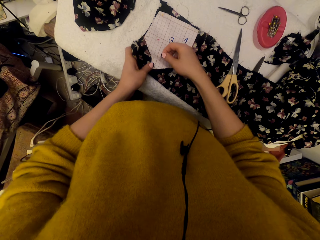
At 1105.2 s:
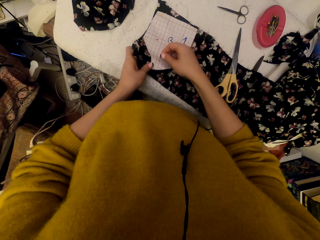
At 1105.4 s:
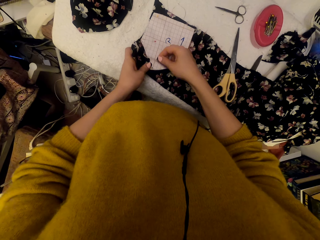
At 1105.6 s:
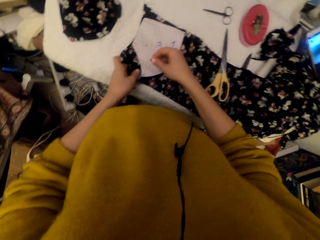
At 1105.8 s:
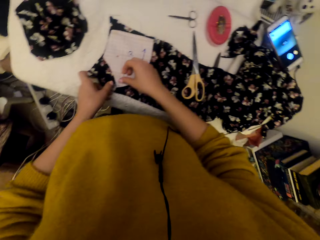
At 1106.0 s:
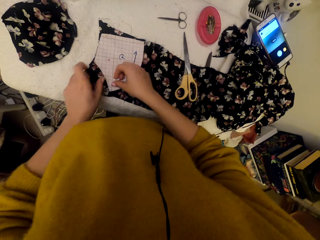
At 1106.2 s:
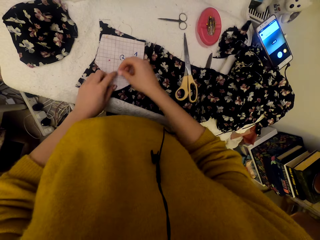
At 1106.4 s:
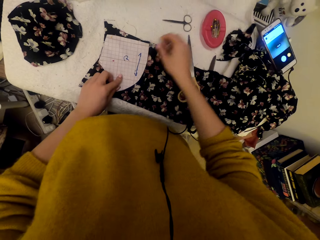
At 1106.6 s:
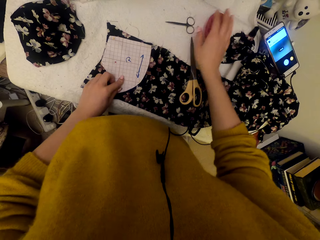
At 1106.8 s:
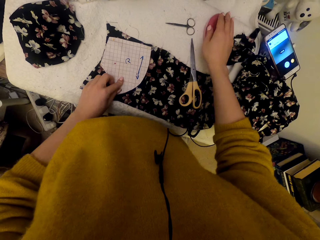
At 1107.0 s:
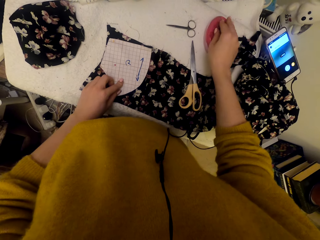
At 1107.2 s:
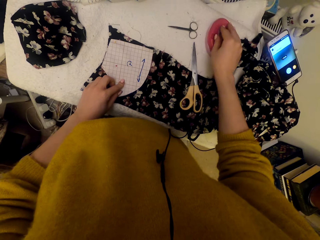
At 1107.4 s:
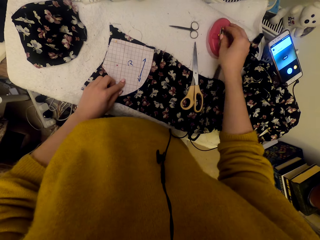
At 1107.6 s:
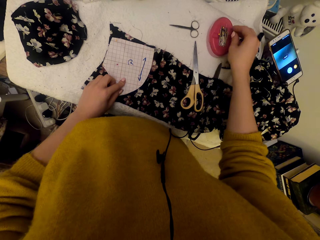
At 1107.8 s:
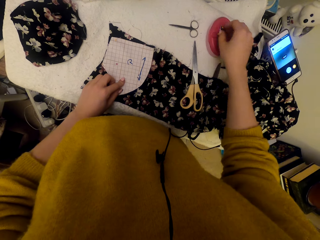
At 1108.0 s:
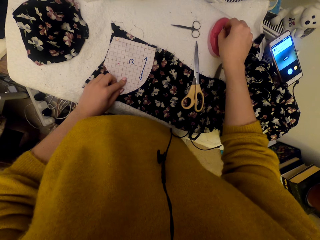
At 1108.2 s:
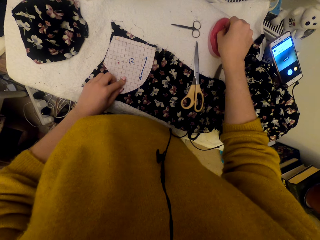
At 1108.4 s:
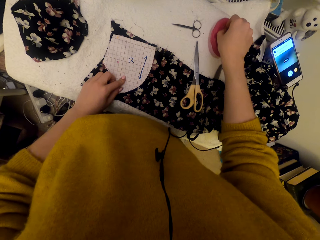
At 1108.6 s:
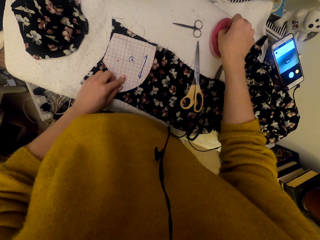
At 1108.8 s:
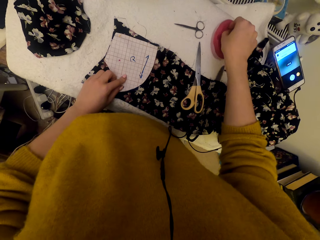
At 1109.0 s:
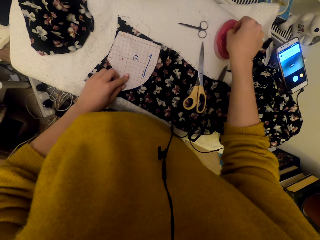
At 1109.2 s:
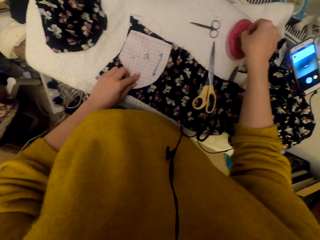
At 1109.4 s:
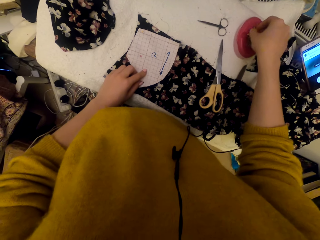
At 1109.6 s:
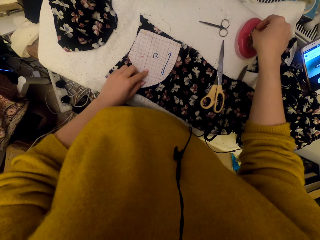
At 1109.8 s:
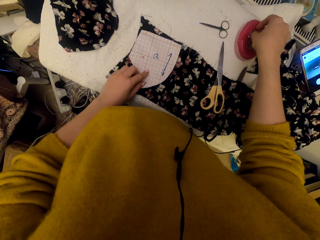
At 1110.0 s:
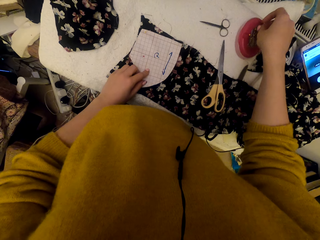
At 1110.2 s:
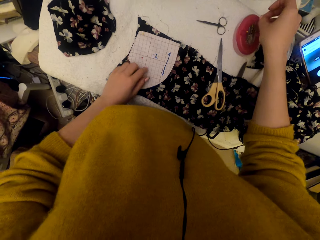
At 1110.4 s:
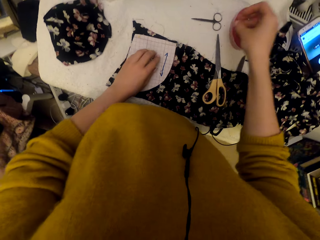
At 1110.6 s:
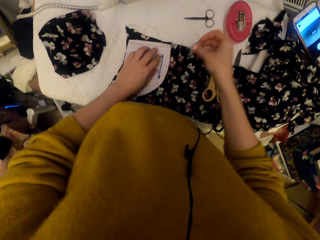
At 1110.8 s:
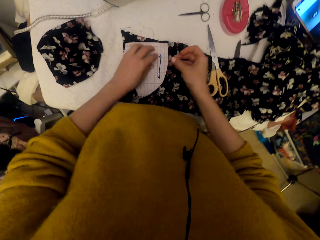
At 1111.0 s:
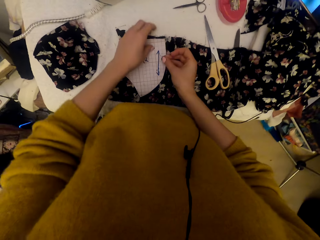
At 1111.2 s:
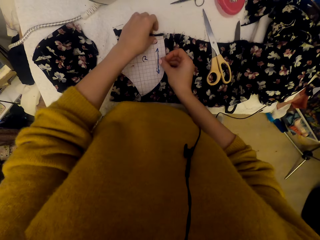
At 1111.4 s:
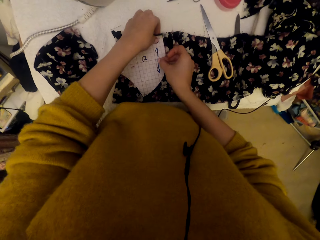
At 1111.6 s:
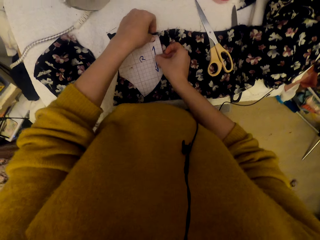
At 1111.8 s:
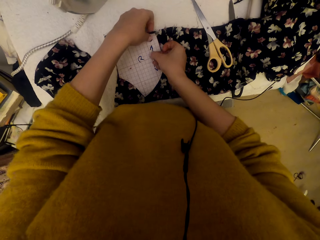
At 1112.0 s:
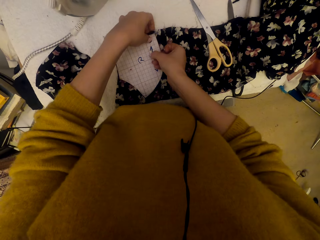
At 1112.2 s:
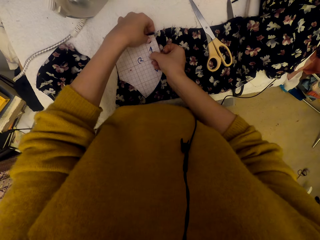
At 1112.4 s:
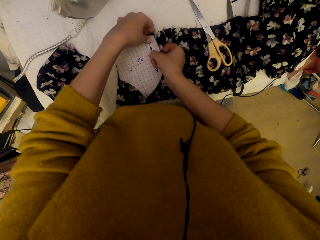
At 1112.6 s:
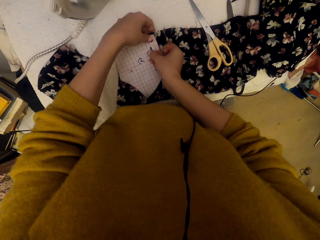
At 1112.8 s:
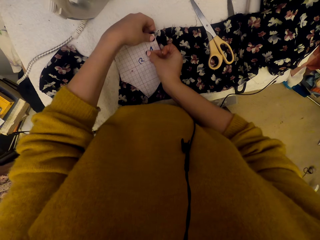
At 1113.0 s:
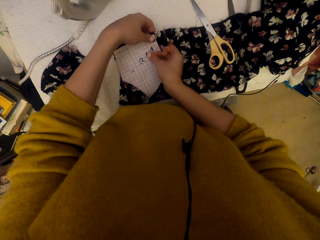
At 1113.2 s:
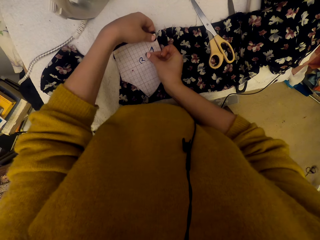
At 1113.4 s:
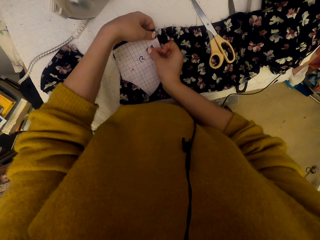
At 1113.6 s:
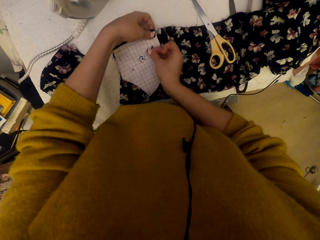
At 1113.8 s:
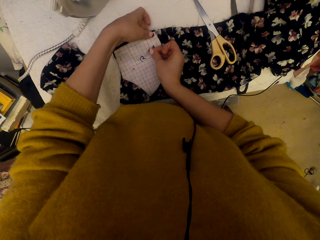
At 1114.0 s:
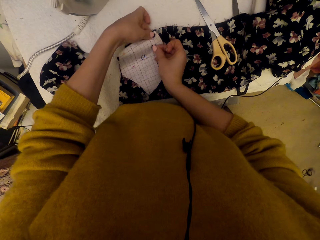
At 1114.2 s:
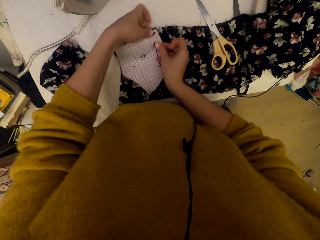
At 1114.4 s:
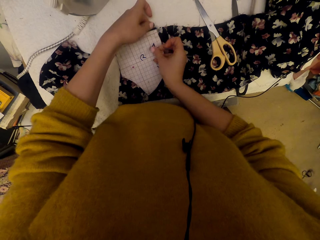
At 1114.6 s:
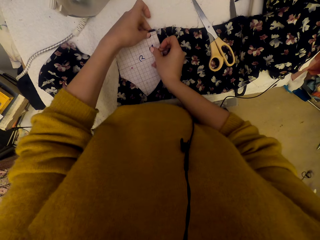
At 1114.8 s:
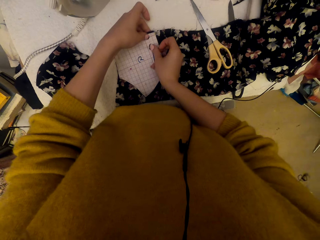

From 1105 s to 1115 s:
The camera wearer puts a pin in a paper. They pick a pin. They pin the graph paper piece on the cloth material.

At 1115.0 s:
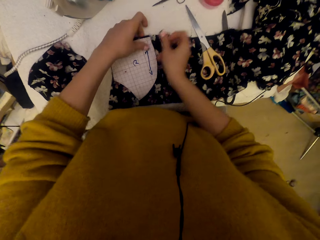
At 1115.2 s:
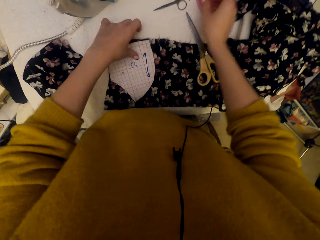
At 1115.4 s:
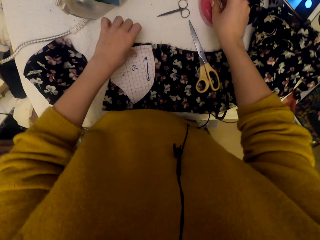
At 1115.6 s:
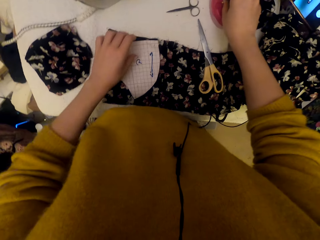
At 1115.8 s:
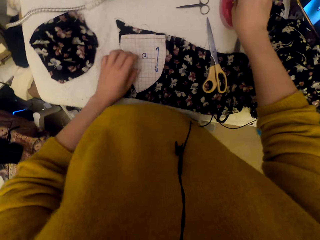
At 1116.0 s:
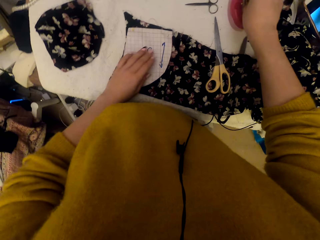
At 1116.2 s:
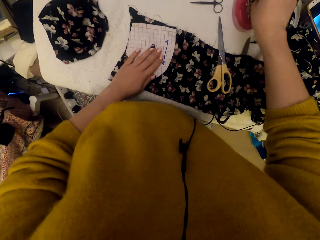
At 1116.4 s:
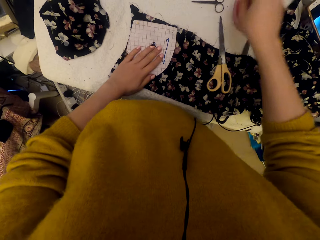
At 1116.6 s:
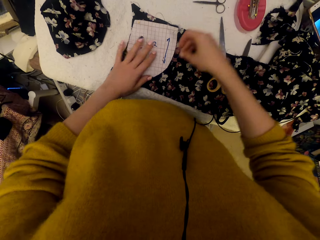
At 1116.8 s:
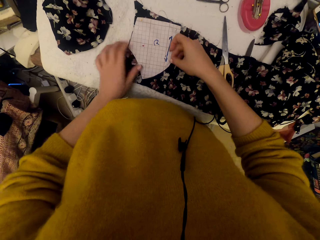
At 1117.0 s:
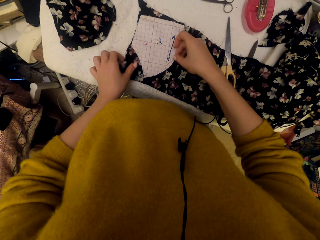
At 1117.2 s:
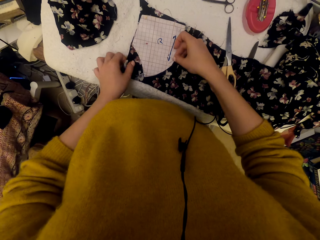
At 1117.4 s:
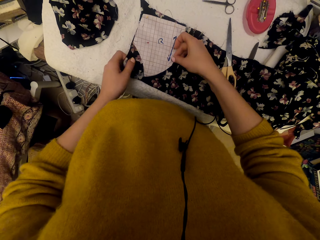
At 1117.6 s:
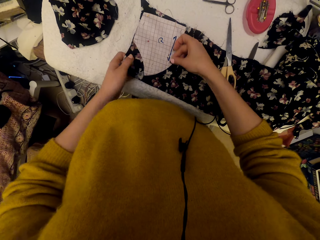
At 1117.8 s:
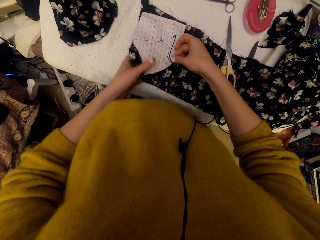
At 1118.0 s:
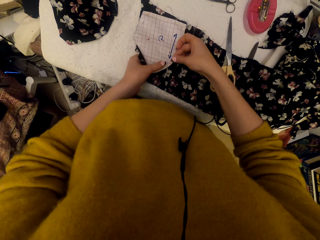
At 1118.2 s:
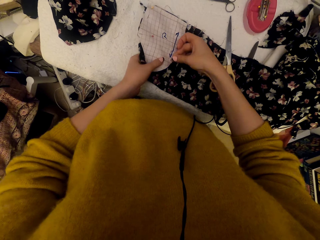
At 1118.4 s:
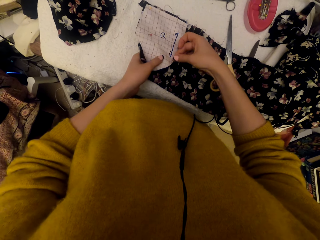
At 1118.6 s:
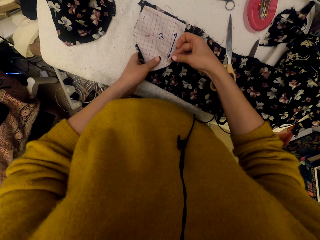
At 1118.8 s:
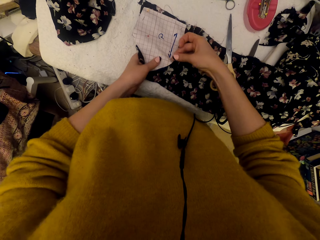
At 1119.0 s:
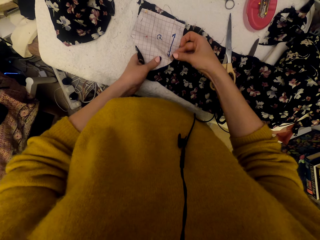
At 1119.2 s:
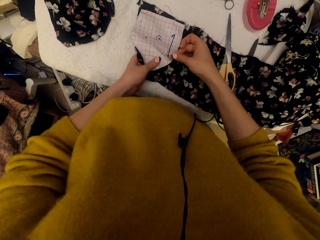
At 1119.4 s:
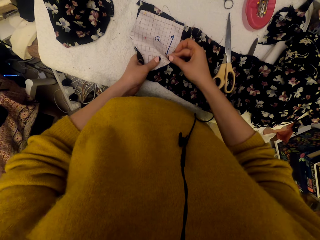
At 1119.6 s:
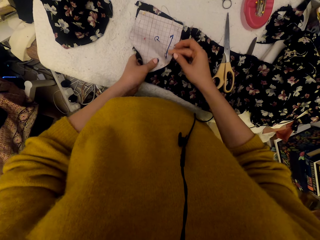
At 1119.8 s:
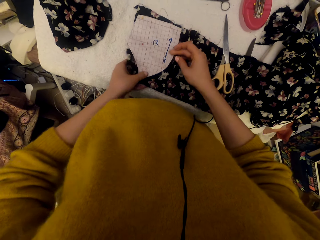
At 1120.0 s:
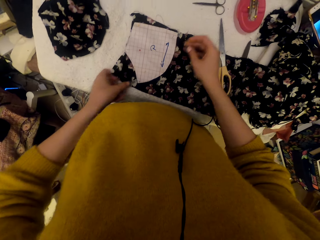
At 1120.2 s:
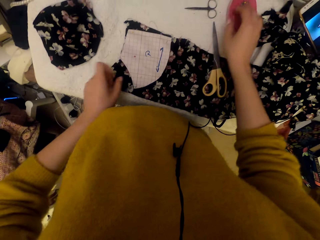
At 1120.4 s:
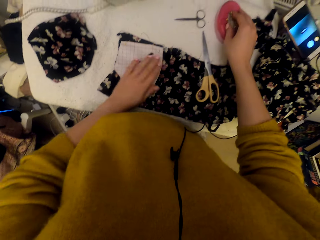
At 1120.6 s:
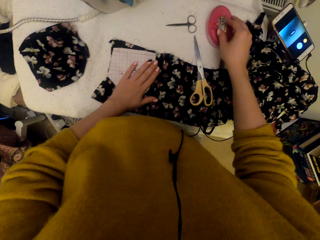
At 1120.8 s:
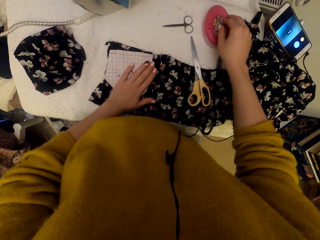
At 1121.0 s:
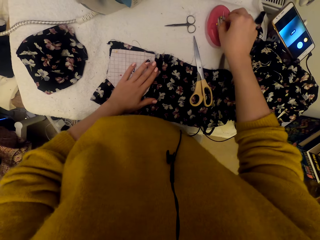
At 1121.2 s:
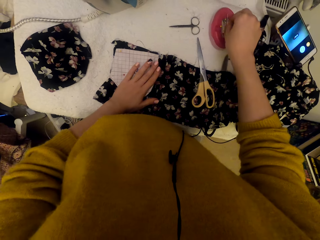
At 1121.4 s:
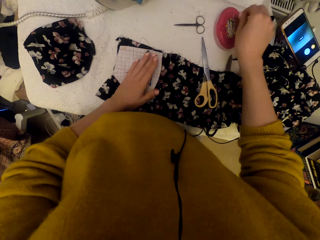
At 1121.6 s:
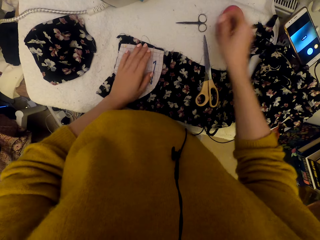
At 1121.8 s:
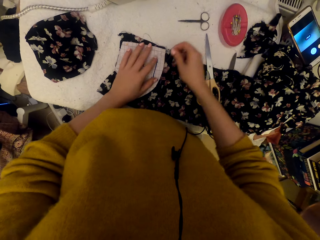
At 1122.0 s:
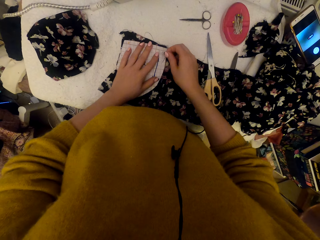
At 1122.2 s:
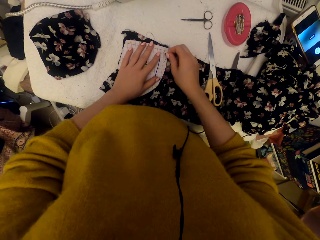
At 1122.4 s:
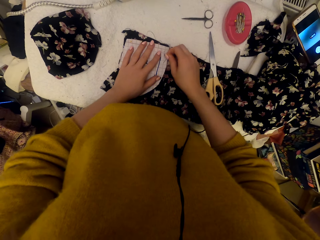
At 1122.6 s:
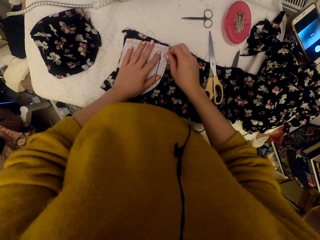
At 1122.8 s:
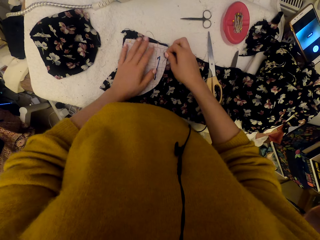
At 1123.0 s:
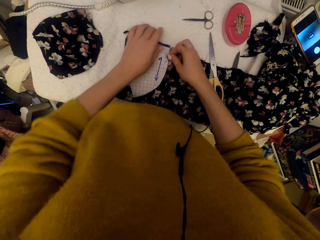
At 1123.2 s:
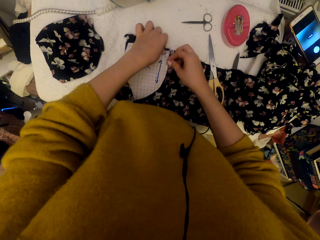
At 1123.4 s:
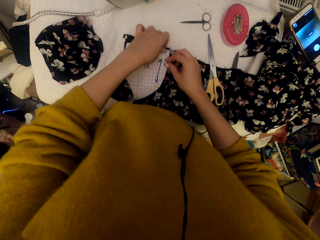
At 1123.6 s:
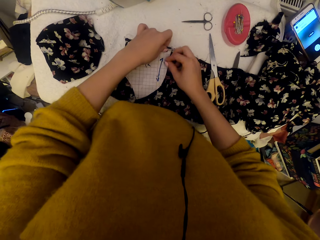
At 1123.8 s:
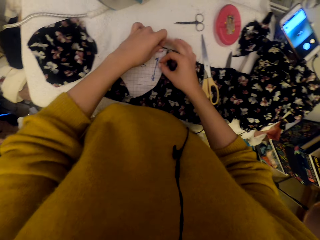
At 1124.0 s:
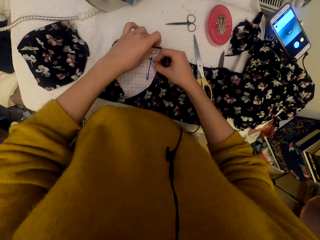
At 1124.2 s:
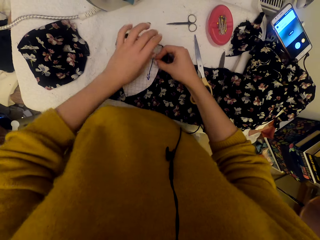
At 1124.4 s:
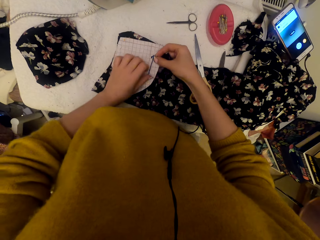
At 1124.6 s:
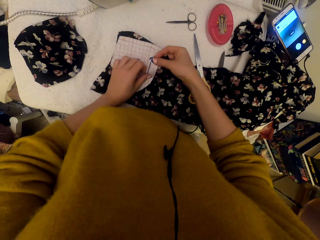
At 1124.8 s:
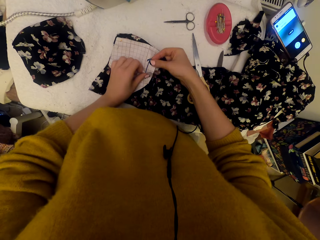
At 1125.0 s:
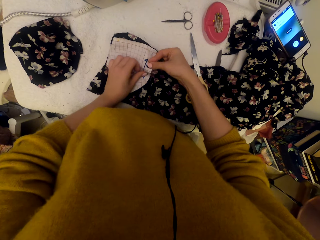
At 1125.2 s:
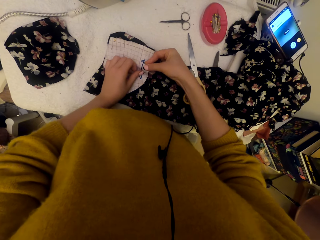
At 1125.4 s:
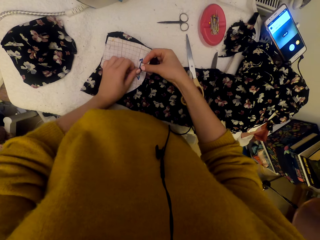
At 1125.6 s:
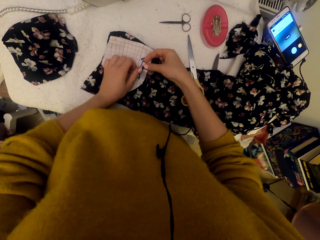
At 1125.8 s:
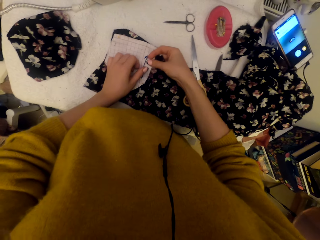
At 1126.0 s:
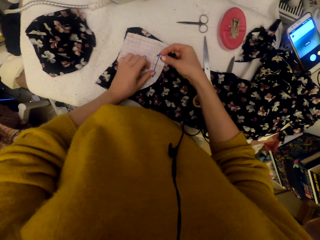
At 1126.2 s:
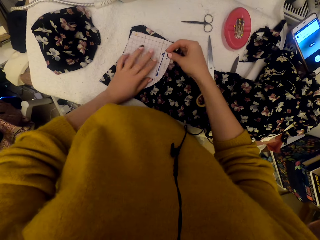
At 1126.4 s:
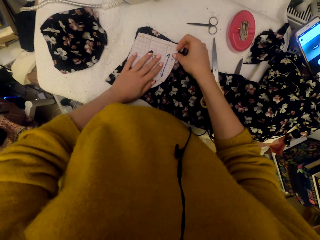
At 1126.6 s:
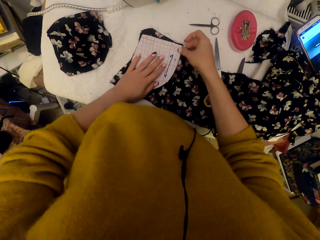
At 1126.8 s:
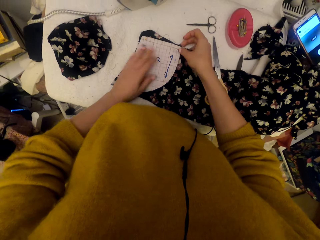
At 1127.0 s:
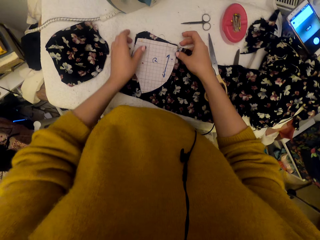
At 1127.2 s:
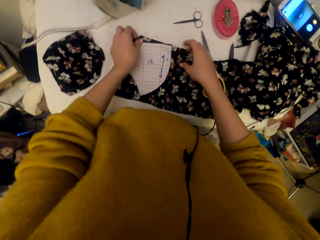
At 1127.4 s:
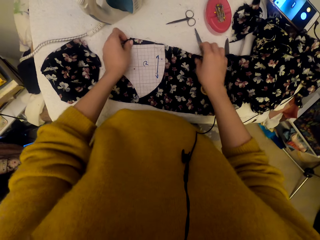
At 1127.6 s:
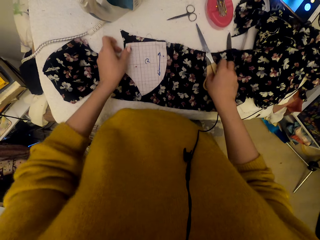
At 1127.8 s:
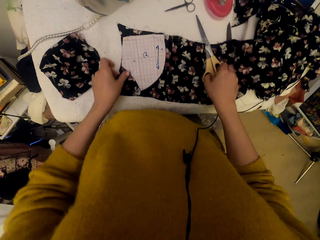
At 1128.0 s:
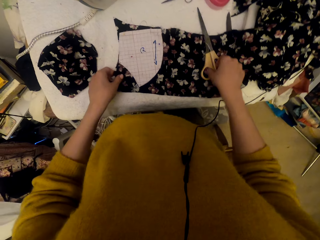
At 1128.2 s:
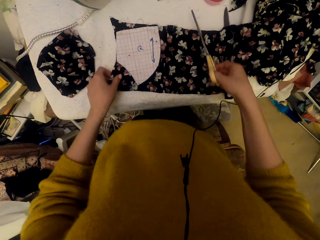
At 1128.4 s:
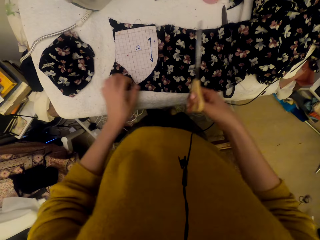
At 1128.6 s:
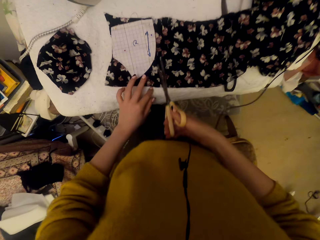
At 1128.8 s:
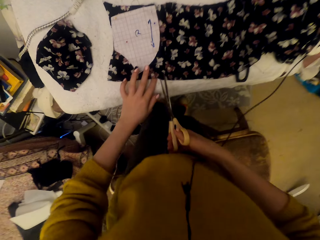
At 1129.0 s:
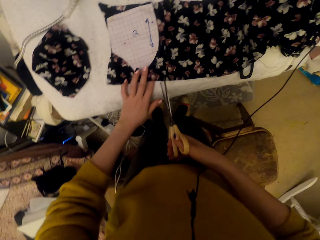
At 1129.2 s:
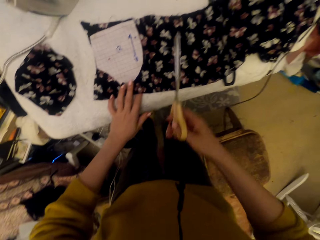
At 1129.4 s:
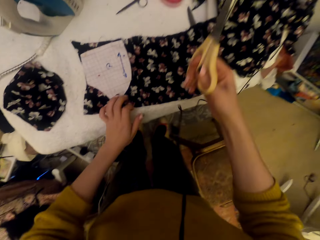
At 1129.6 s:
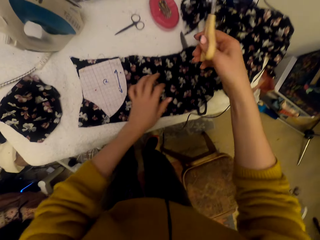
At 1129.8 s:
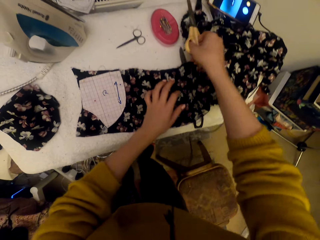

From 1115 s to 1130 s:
The camera wearer picks a pin. They pin the graph paper piece on the cloth material. They pick a pin. They pin the graph paper piece on the cloth material. They adjust the graph paper piece on the cloth material. They pick scissors and adjust the scissors.
